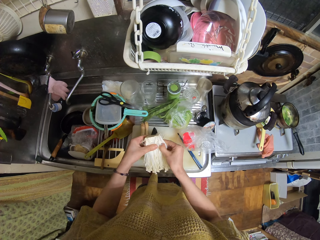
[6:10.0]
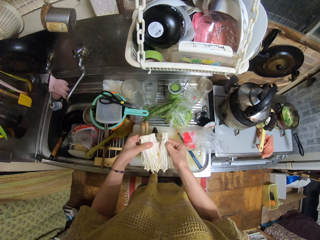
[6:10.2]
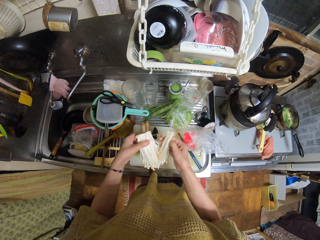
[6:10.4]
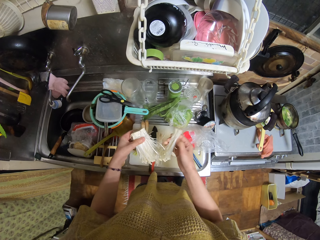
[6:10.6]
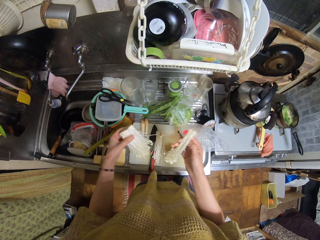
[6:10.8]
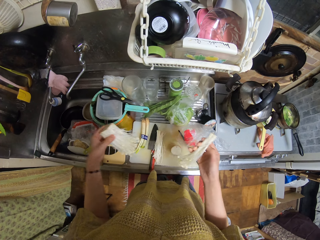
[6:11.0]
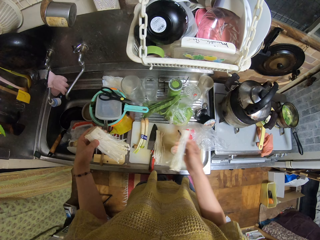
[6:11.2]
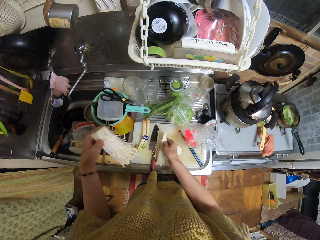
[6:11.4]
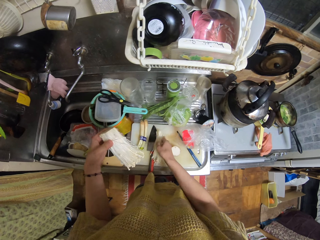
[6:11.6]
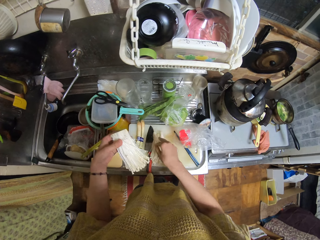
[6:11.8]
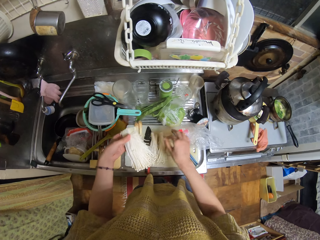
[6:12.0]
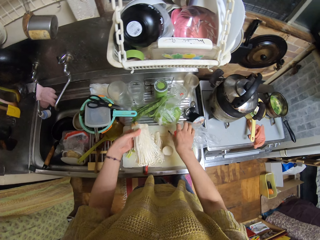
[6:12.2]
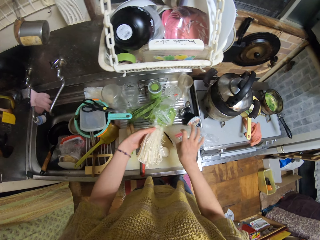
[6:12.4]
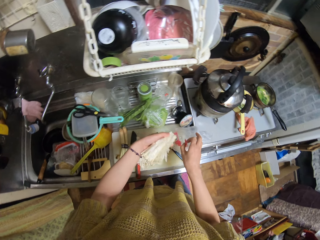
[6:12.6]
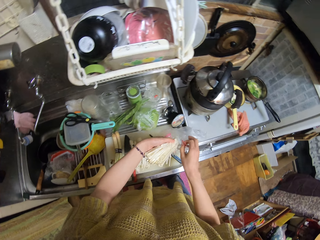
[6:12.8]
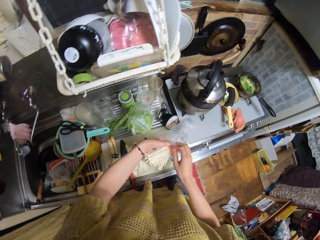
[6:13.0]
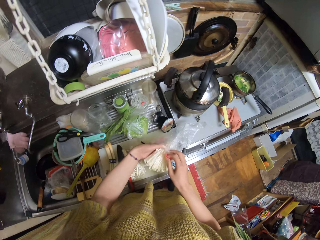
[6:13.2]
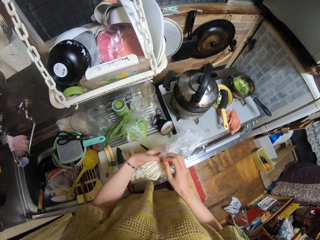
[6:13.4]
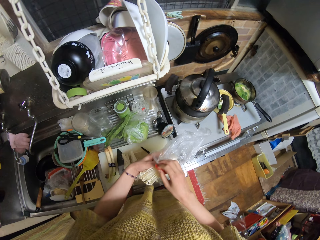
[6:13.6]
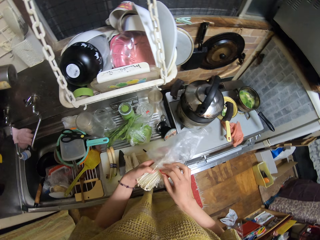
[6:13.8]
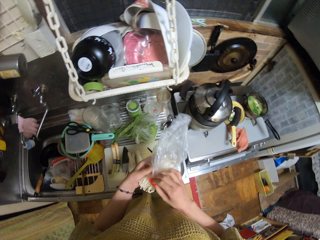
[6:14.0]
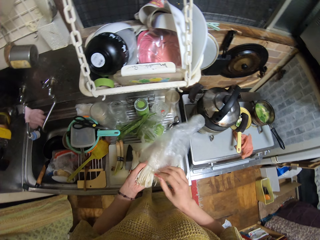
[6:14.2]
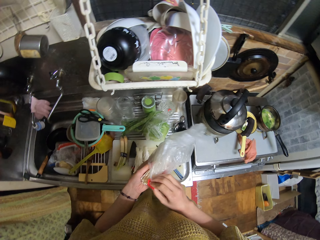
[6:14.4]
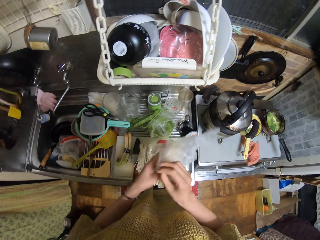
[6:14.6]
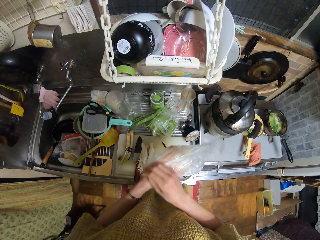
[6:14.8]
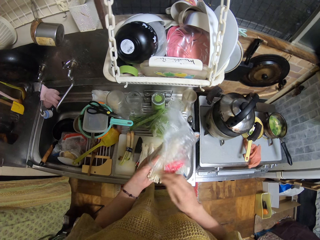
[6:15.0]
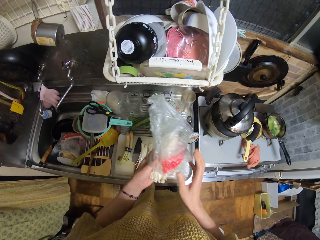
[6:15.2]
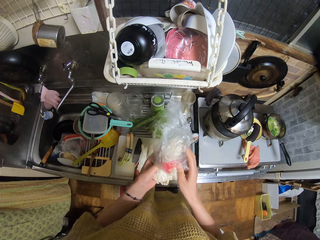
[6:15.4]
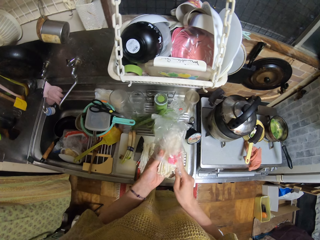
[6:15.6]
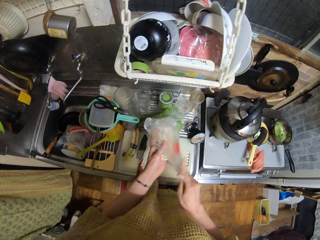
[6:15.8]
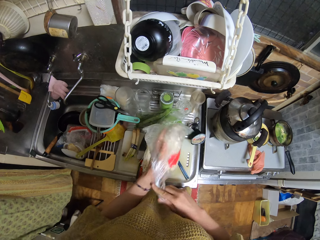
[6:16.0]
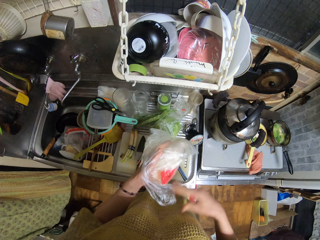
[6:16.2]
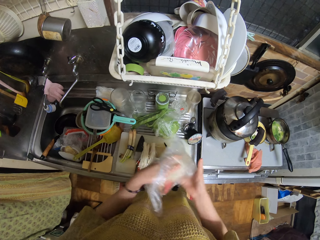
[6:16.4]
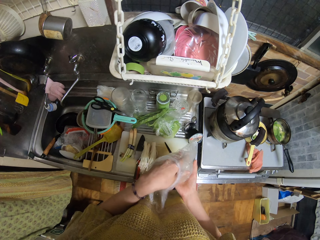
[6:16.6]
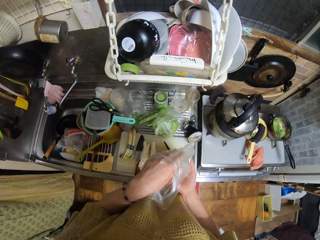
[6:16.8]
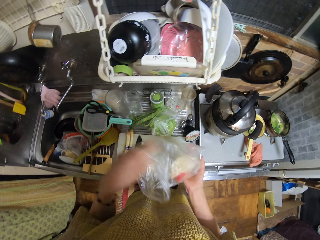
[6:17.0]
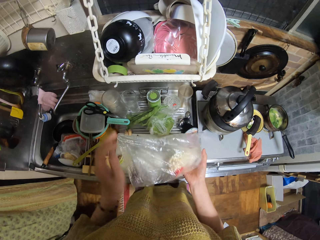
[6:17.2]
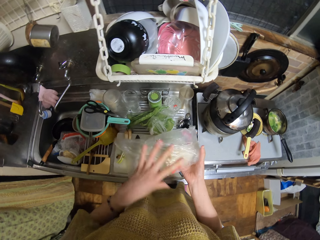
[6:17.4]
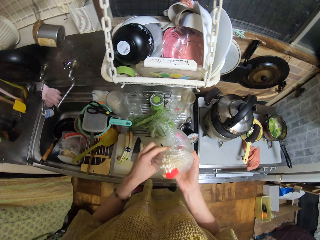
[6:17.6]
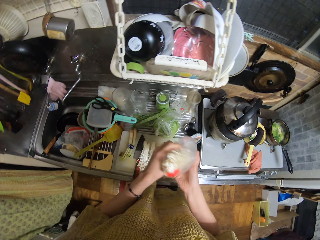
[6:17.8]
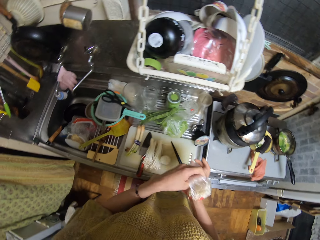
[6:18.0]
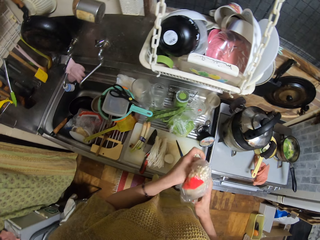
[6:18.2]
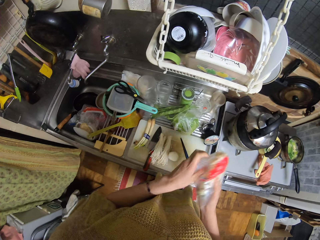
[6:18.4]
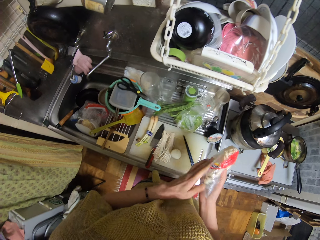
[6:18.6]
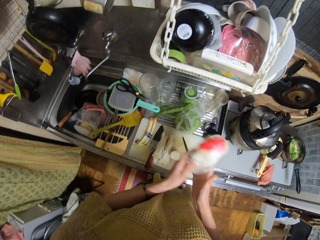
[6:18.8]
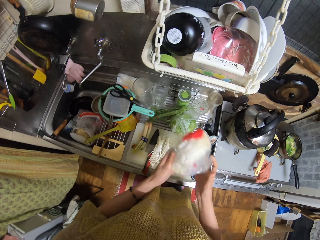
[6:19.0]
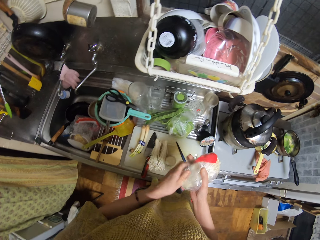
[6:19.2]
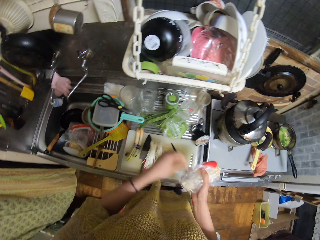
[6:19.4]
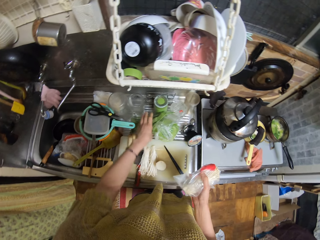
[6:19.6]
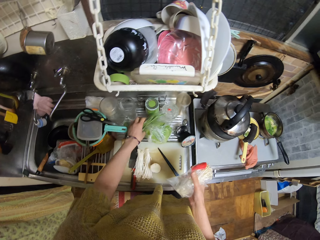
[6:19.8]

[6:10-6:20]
The camera wearer cuts part of the noodles. They drop the noodles on the chopping board. They return the noodles into the nylon. They wrap the noodles.

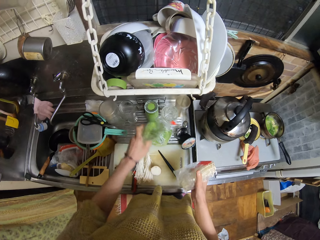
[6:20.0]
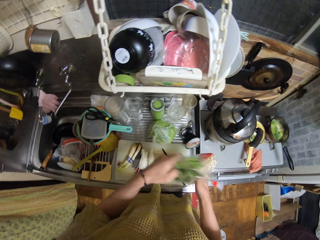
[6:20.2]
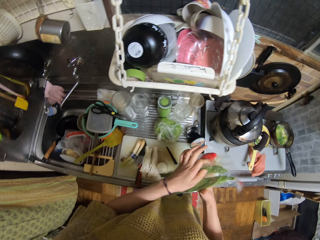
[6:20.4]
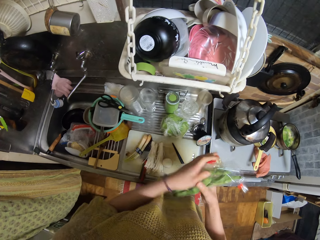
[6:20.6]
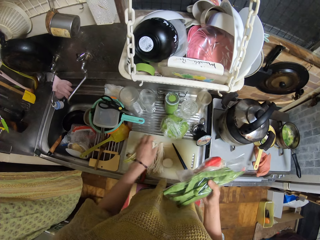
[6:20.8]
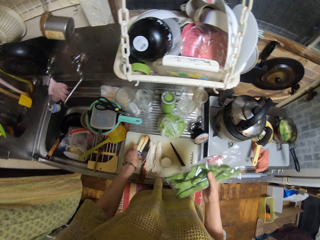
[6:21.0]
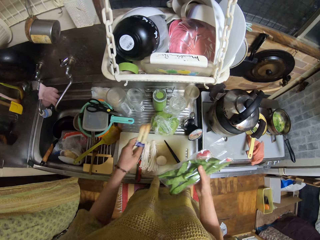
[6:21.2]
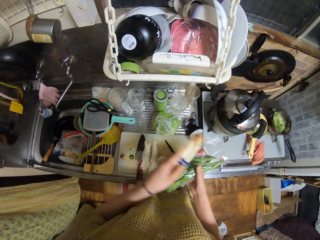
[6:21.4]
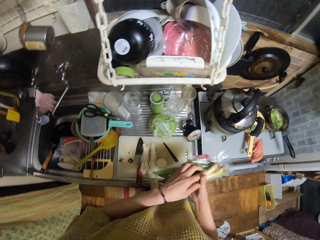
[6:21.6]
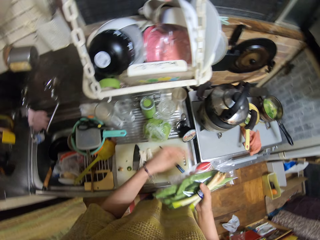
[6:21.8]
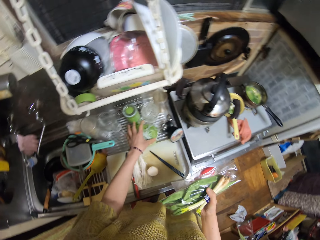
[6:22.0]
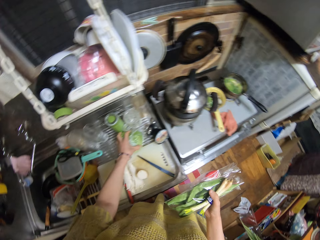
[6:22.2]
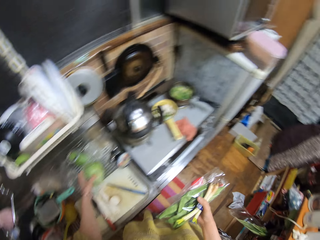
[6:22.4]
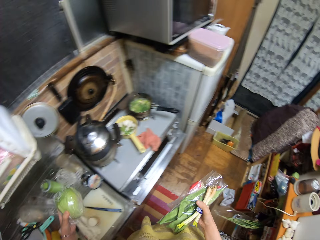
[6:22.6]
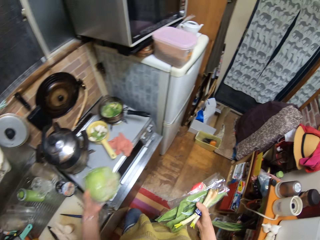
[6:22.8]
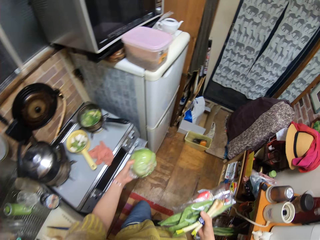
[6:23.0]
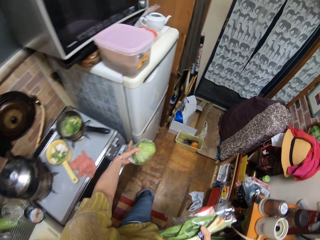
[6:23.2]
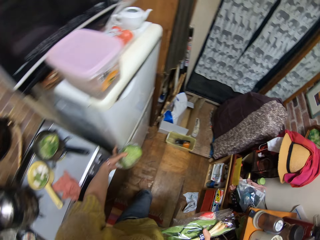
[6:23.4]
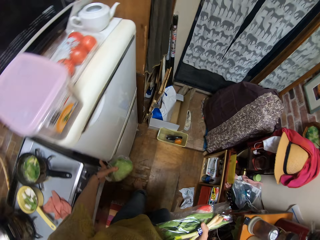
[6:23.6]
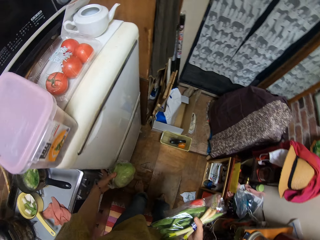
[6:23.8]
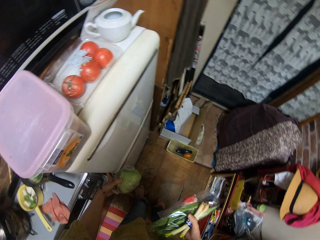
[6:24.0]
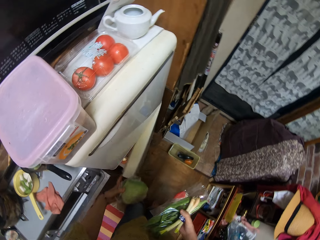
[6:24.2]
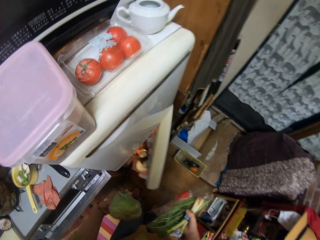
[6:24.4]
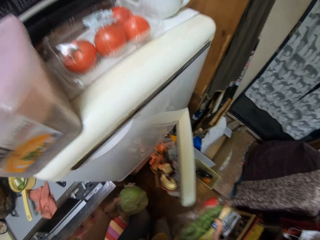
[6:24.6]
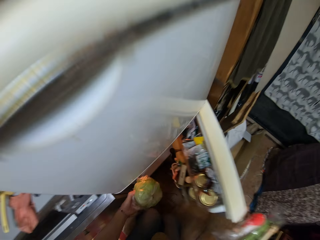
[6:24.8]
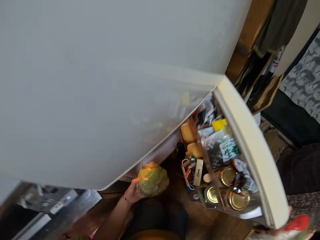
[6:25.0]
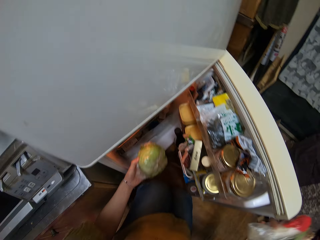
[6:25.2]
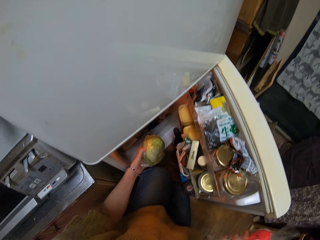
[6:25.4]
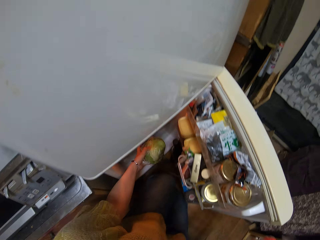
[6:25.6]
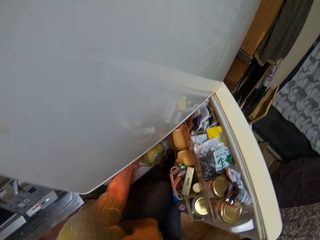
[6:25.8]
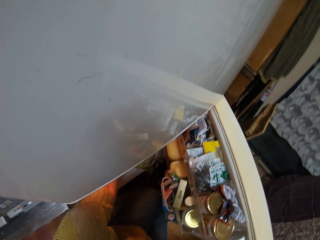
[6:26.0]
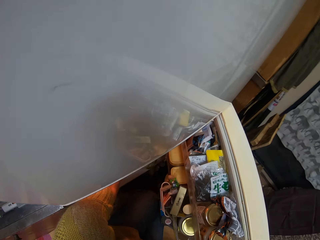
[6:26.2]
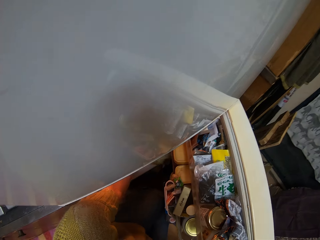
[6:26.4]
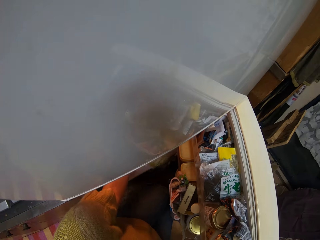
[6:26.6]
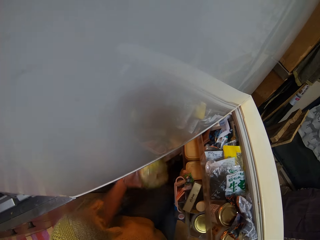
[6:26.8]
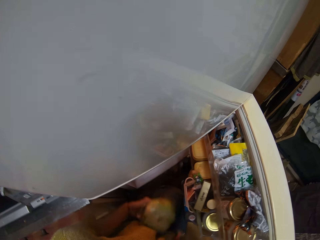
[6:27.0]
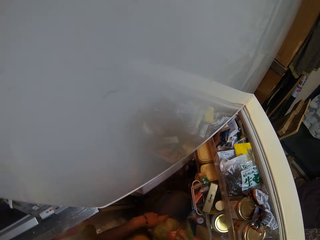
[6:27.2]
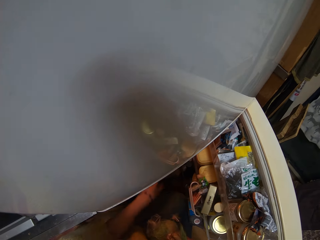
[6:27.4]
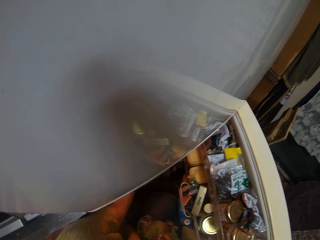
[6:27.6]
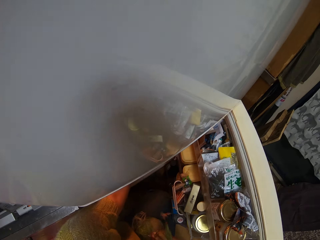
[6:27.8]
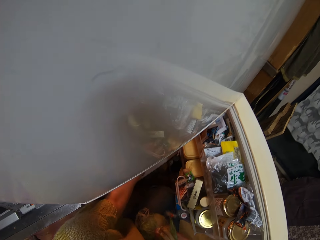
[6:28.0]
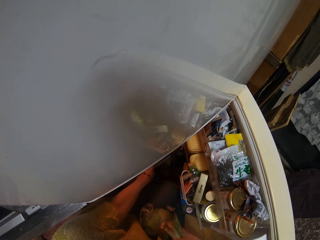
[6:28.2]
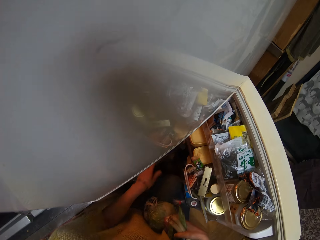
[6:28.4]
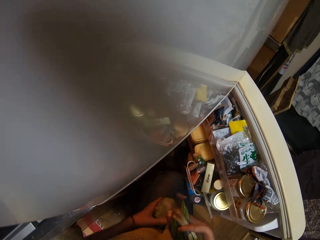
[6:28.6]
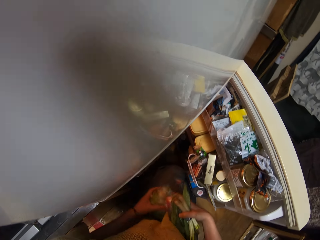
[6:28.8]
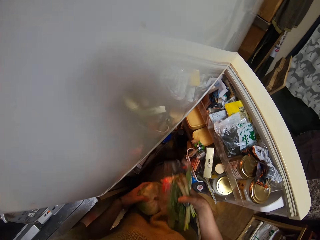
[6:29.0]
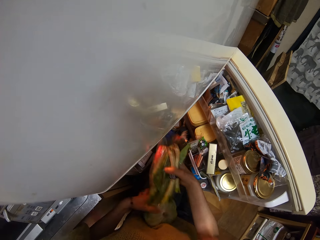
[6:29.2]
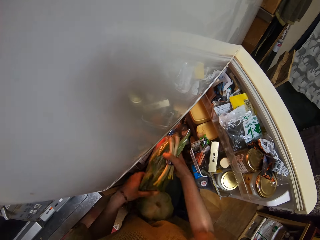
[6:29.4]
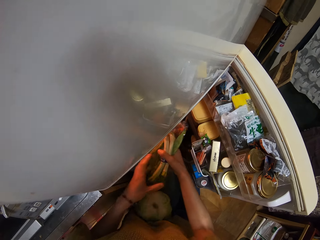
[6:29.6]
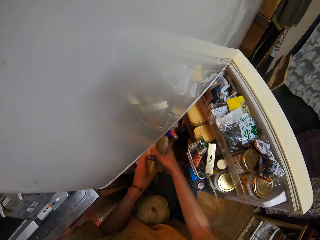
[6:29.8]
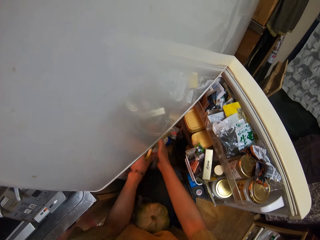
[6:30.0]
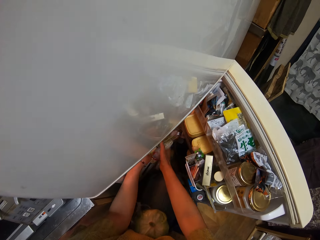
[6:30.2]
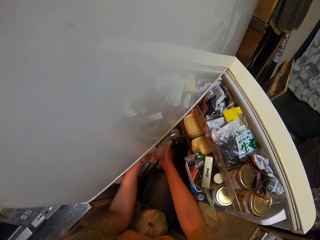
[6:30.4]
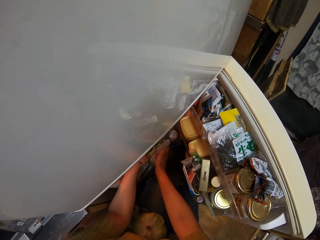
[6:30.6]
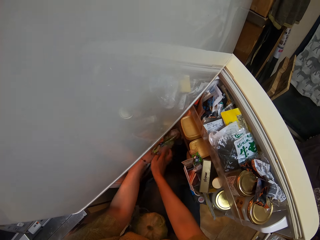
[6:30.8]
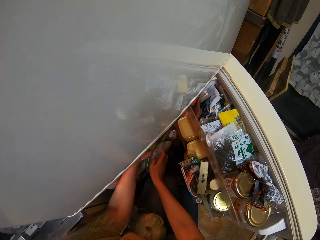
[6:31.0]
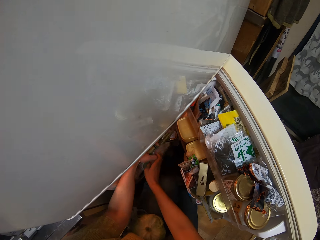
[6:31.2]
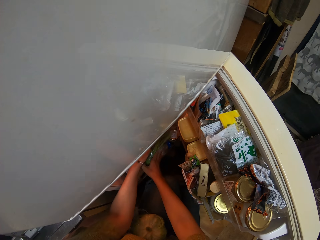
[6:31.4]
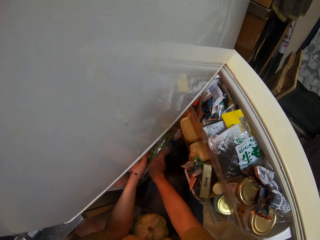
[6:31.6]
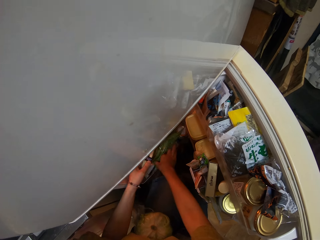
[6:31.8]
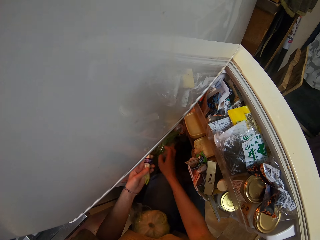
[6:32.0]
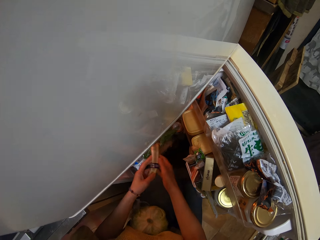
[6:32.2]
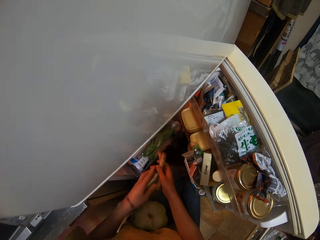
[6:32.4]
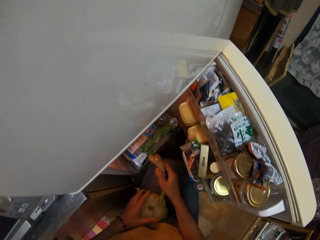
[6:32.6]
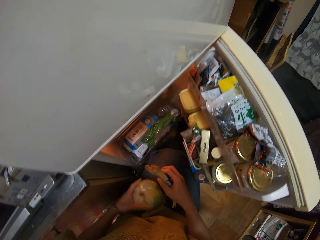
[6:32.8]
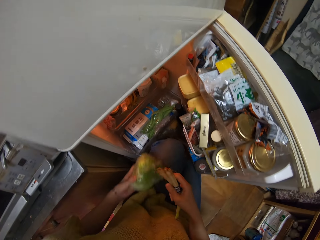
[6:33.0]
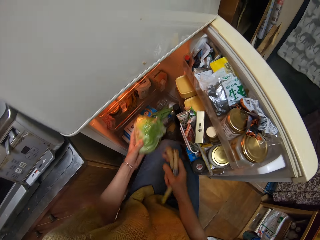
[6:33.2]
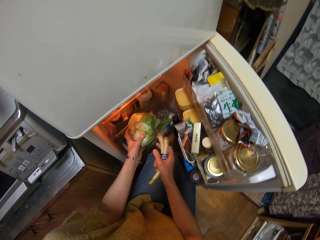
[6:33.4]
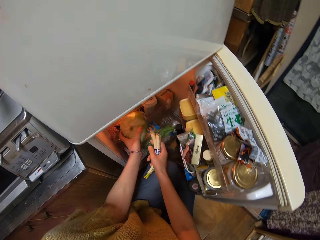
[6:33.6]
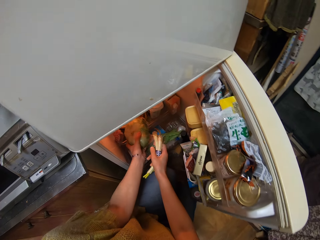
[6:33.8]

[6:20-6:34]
The camera wearer picks celery, lettuce and cabbage on the sink. They open the fridge. They put the celery, lettuce and cabbage into the fridge.
